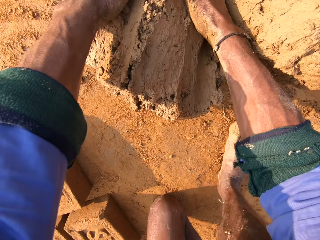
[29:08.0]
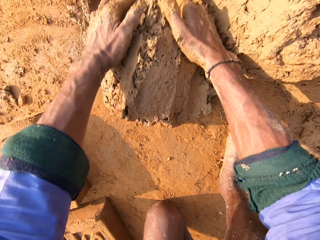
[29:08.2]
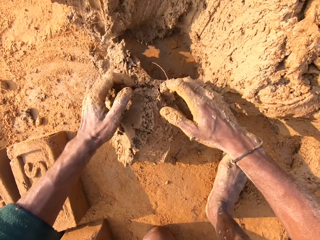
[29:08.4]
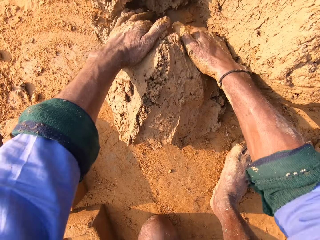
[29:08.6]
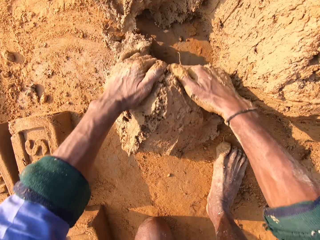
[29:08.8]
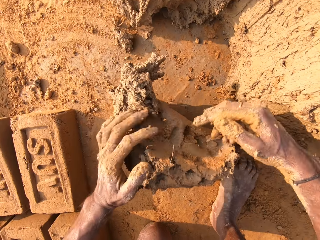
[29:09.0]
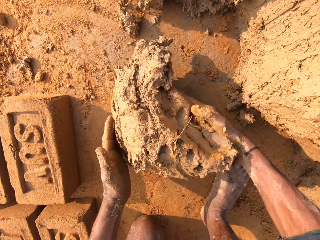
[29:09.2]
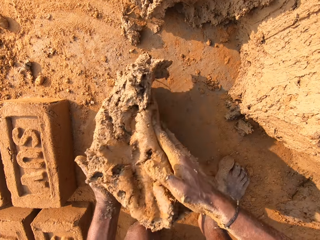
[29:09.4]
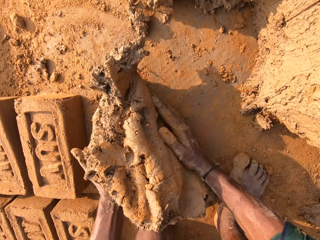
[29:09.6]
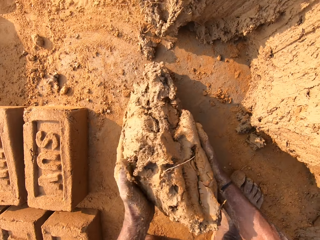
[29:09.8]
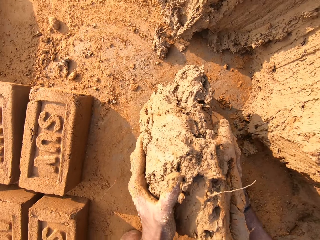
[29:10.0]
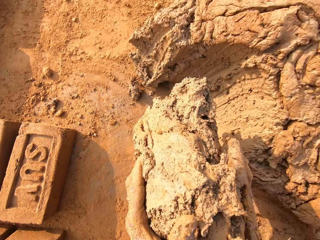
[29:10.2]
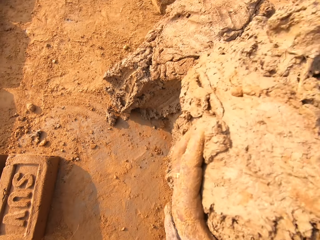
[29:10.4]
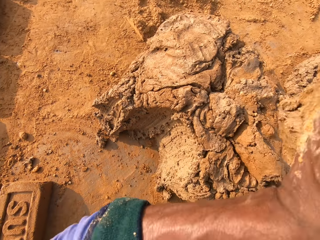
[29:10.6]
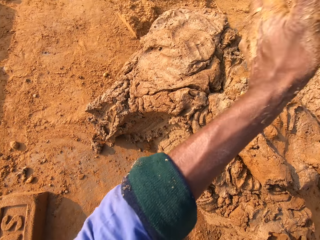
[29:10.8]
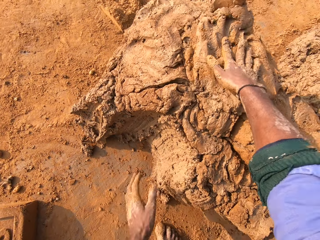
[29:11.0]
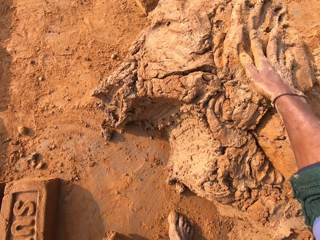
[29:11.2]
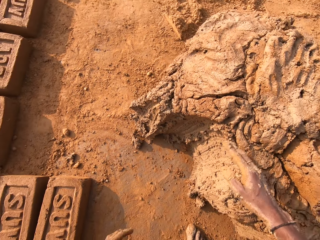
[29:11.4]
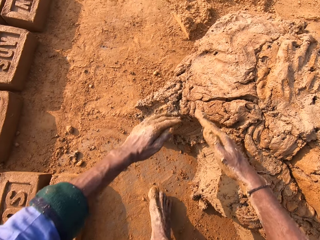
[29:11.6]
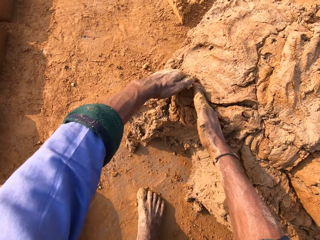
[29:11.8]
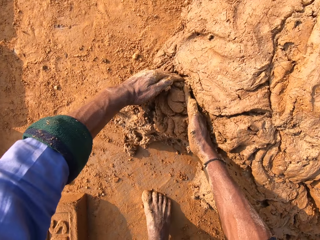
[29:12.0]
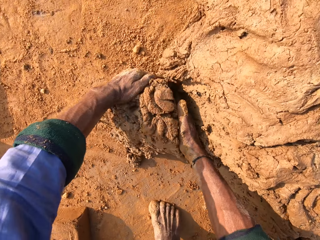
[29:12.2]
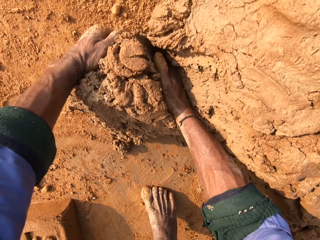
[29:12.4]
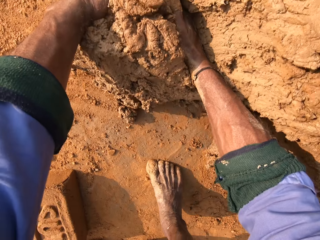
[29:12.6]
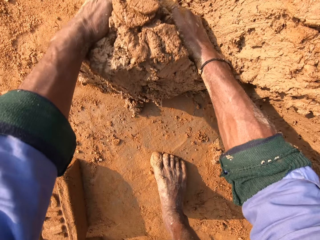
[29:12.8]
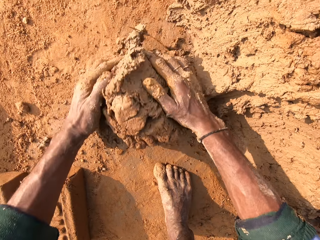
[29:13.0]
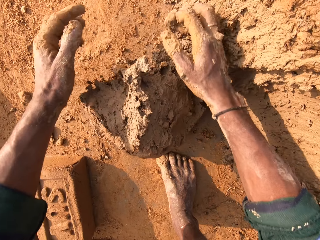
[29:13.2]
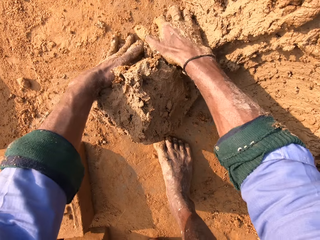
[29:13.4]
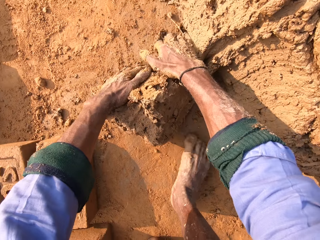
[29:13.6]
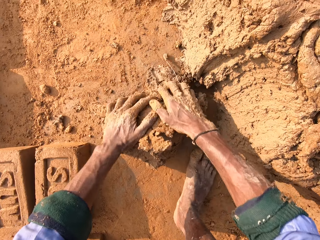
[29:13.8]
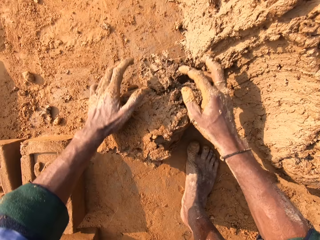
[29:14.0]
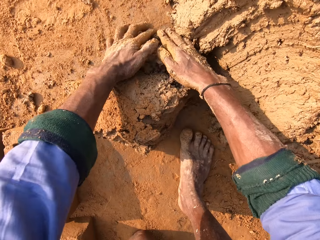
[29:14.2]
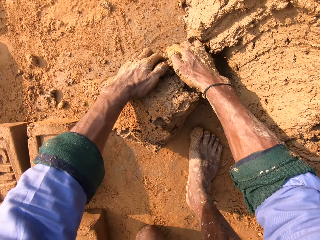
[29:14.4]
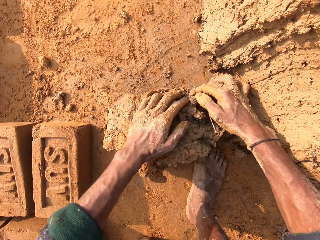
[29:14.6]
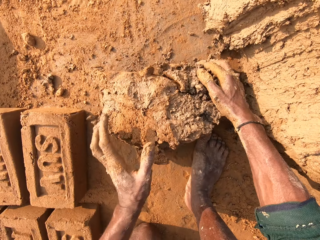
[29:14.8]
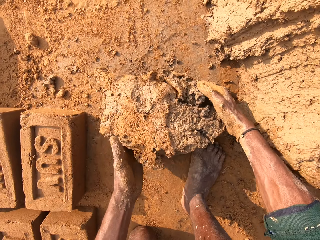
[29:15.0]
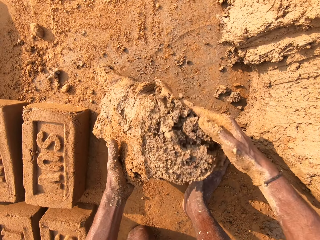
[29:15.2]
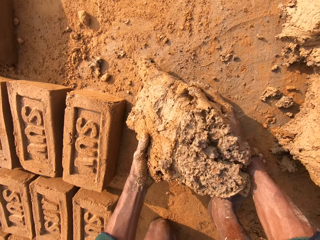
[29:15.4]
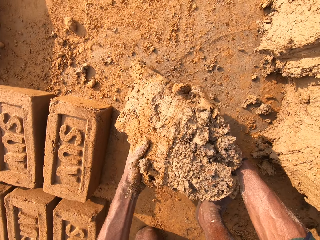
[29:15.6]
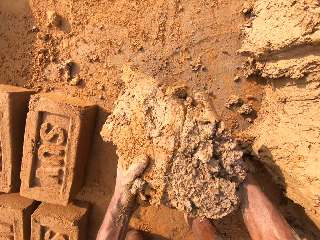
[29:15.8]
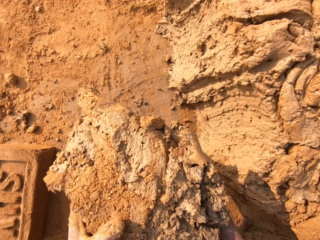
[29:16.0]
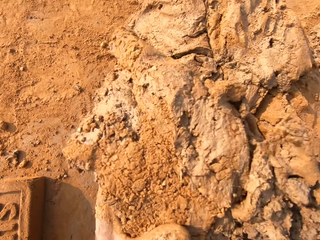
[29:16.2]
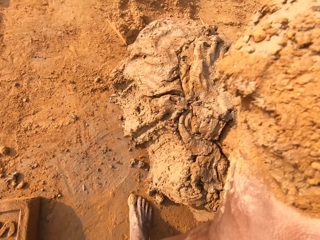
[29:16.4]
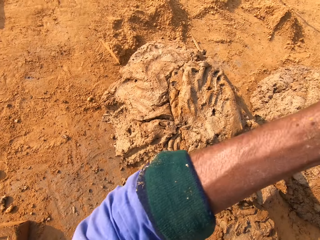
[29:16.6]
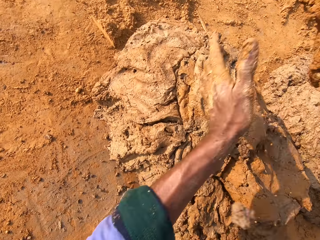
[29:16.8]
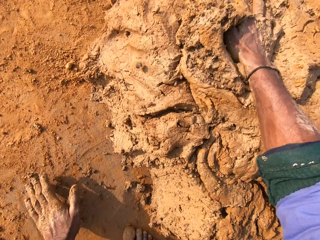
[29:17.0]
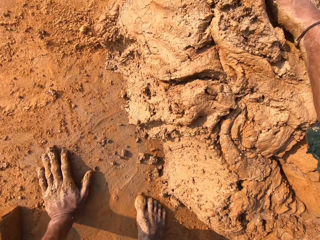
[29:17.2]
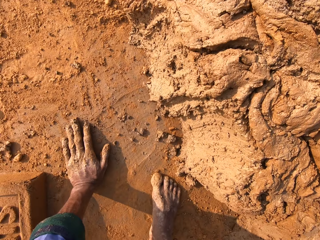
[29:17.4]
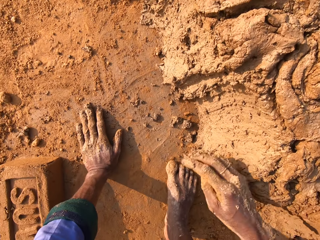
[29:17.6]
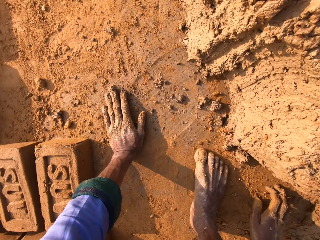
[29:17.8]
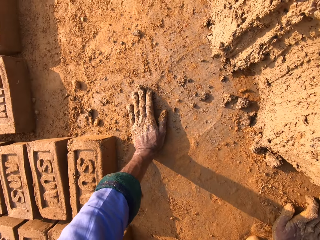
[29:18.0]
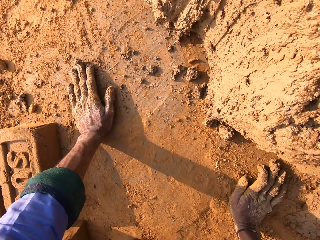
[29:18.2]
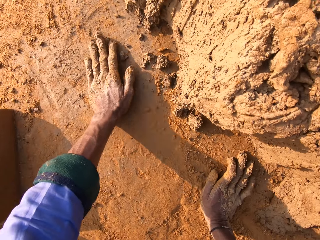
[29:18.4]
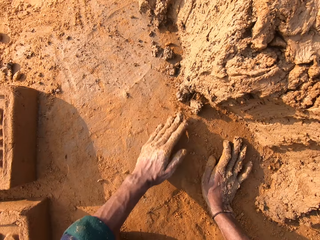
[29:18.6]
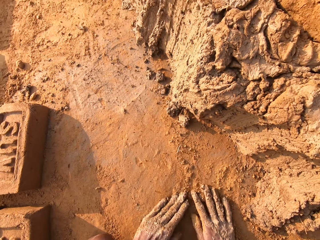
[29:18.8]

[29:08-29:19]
The camera wearer scoops molding clay. They roll the mud. They pick up the mud. They throw the mud. They cut the mud. They roll the mud. They pick up the mud. They throw the mud.

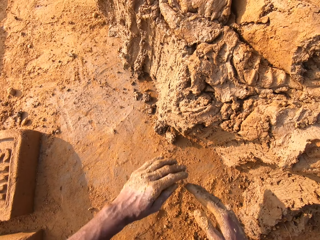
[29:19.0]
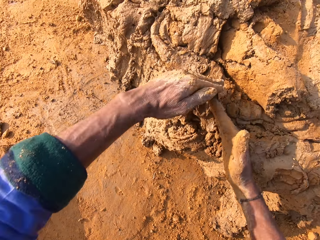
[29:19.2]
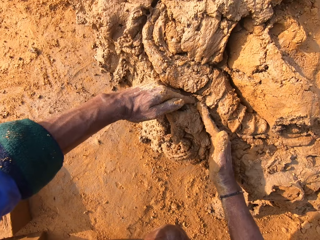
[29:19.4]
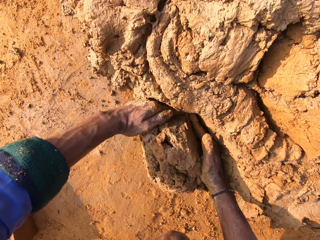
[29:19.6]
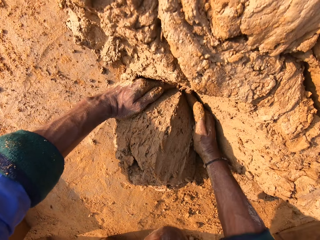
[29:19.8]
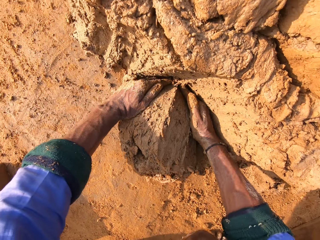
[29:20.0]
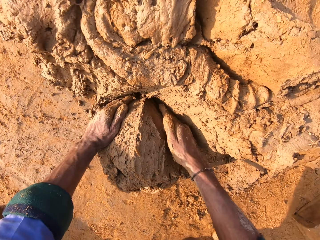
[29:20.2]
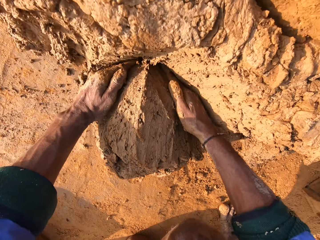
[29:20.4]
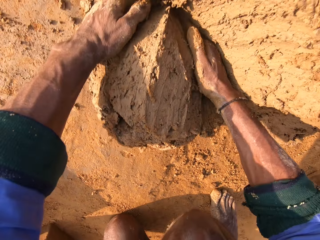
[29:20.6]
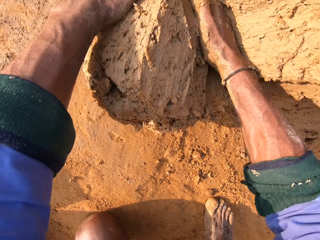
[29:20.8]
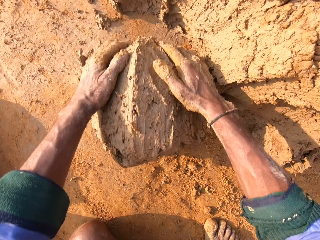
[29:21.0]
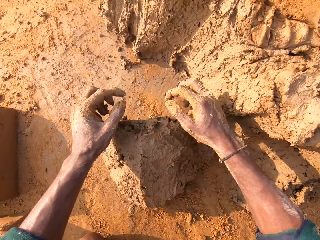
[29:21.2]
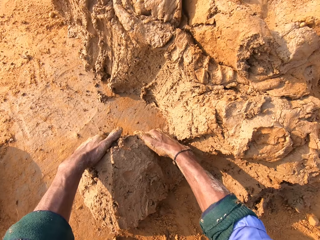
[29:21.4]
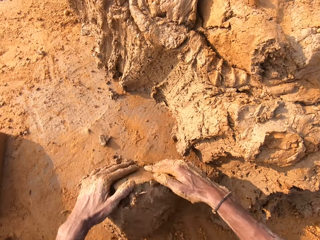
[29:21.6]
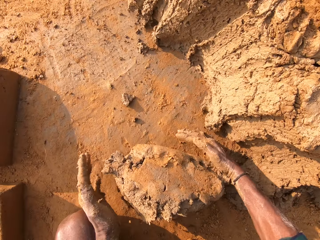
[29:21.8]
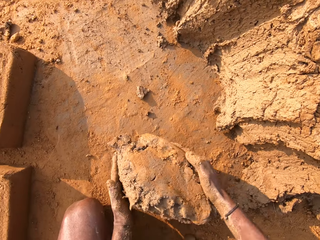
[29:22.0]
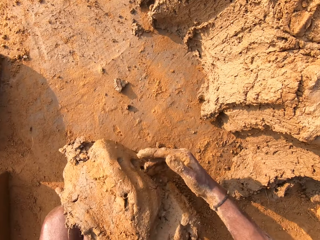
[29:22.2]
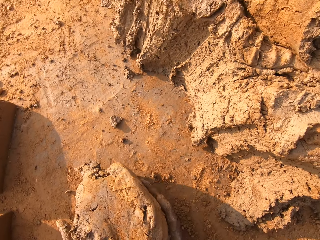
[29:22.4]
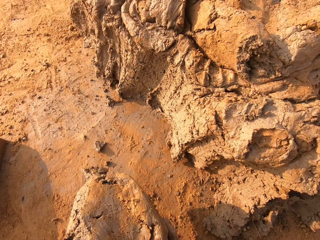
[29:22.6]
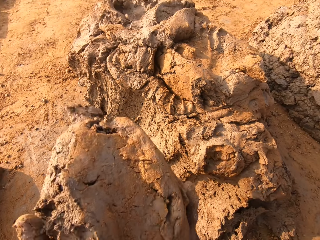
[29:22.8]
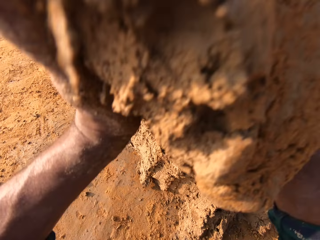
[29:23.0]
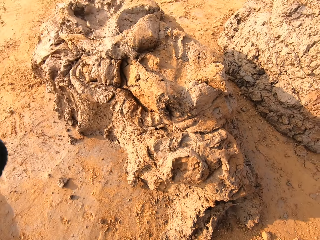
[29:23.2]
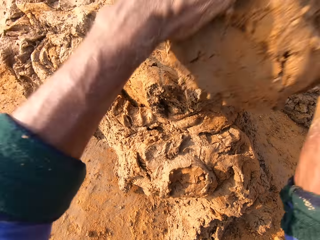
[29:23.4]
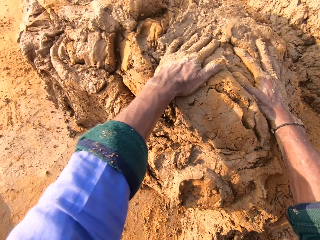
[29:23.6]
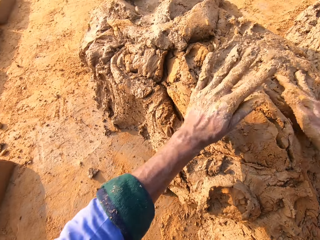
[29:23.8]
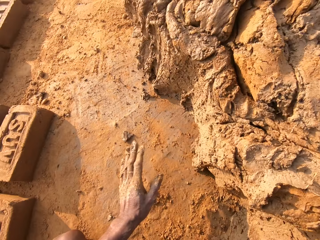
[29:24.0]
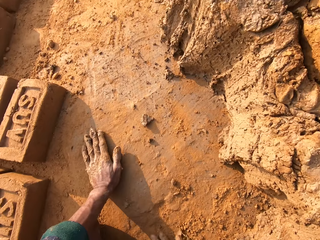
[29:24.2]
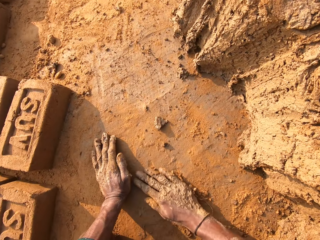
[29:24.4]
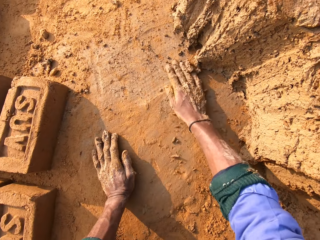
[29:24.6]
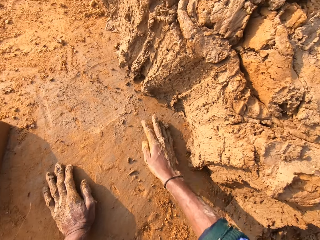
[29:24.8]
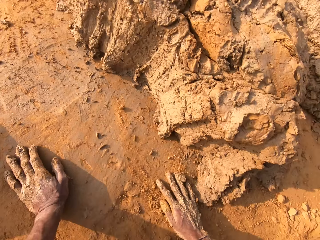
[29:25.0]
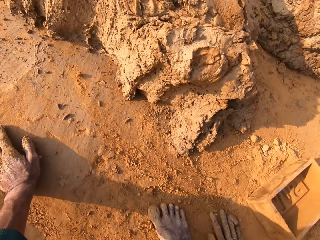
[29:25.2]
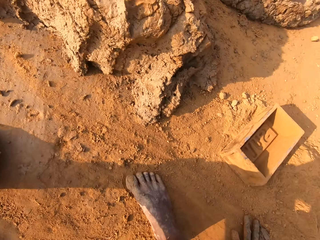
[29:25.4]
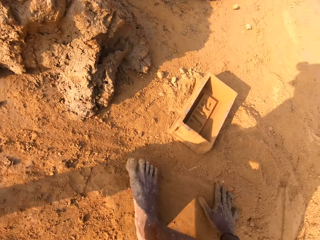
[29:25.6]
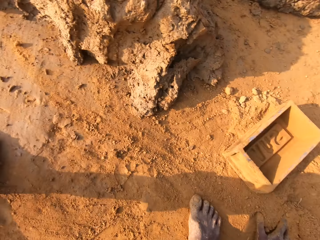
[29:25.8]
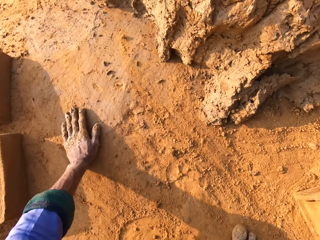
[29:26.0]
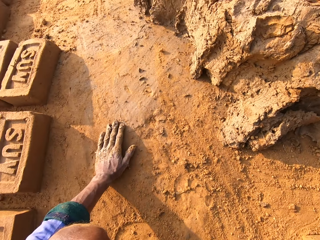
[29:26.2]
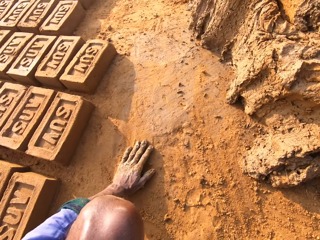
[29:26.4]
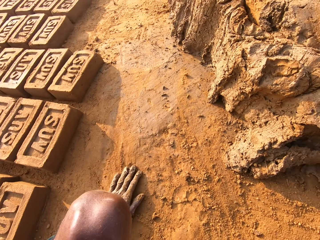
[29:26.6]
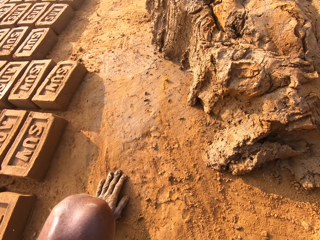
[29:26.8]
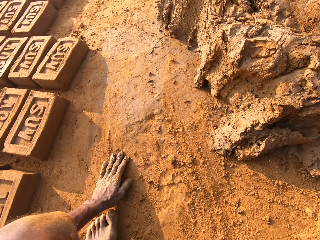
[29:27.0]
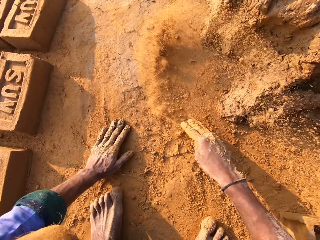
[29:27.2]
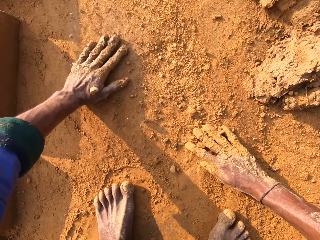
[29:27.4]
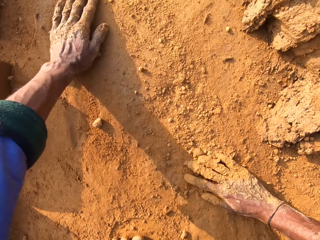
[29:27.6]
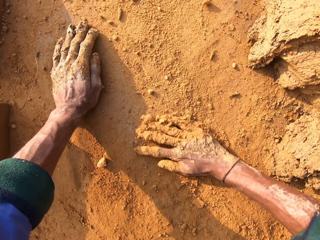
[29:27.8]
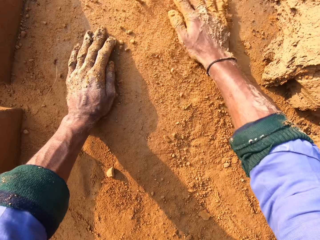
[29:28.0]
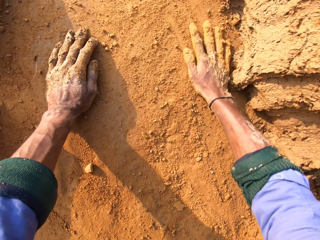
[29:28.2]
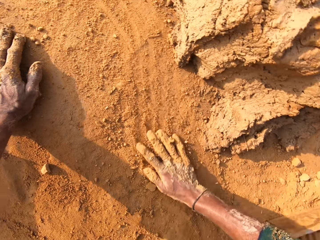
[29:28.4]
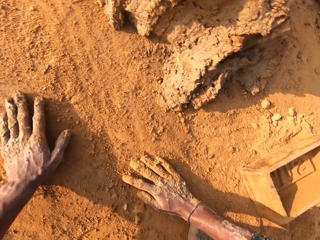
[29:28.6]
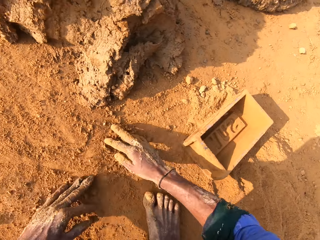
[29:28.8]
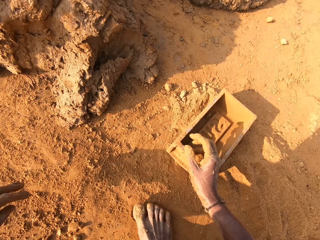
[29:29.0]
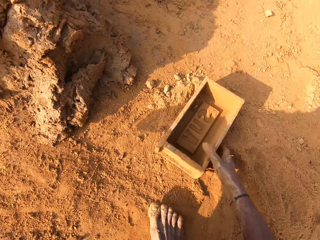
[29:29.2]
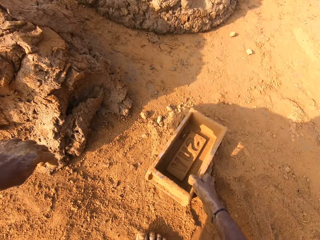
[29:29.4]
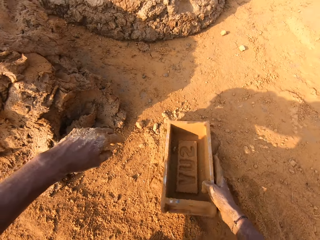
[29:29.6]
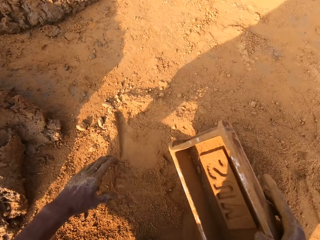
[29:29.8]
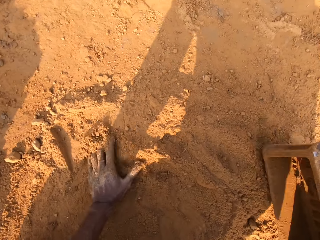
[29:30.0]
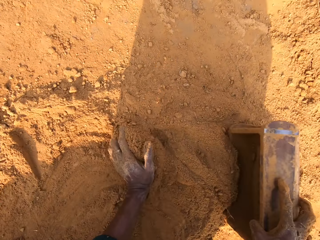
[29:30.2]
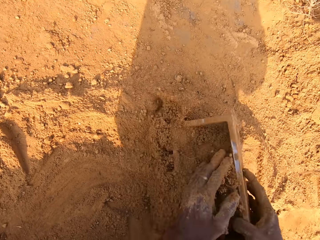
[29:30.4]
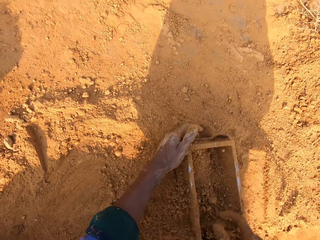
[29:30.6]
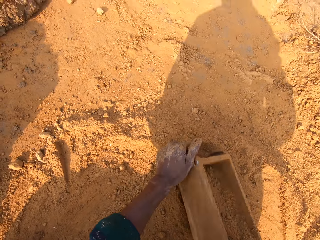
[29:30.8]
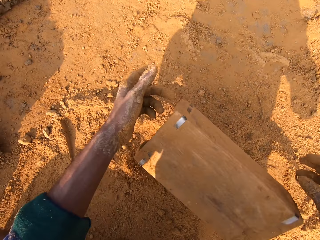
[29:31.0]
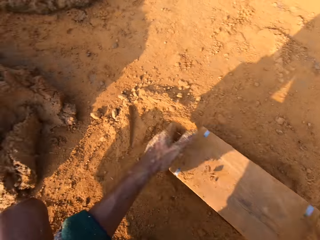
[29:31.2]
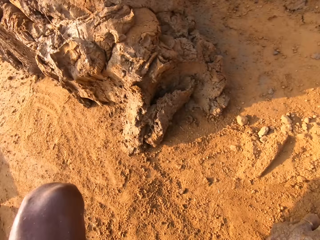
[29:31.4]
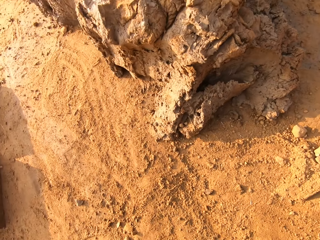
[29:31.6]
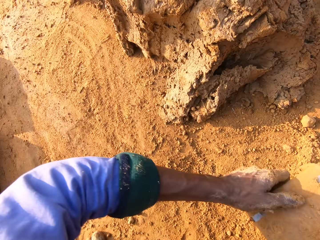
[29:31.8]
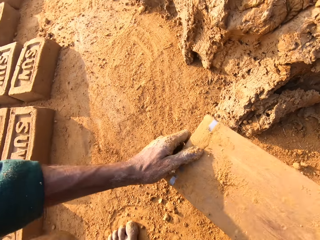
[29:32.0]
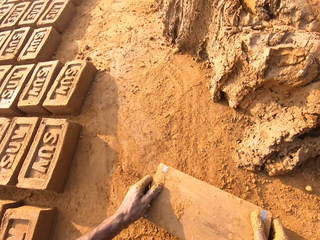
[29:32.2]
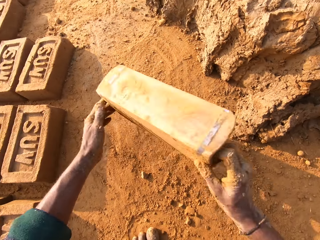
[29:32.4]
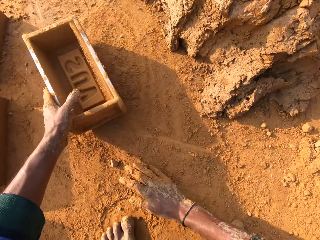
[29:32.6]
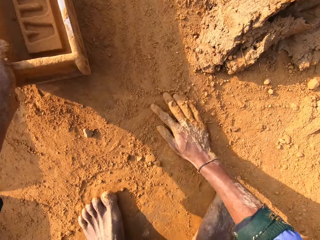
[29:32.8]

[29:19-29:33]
The camera wearer cuts the mud. They roll the mud. They pick up the mud. They throw the mud. They touch the ground. They sprinkle the soil. They touch the soil. They pick up the brick mould. They put the soil to the brick mould. They collect soil with the brick mould. They pour the soil.
